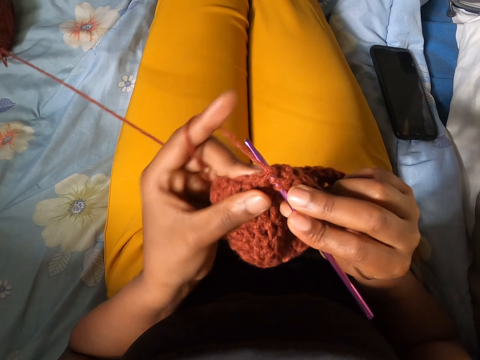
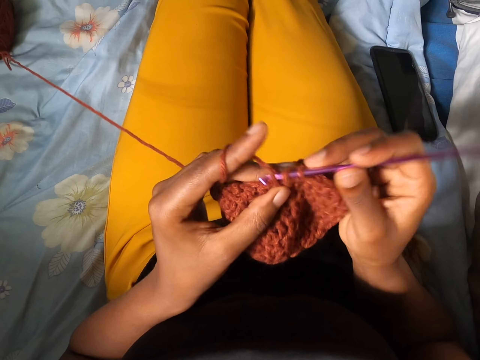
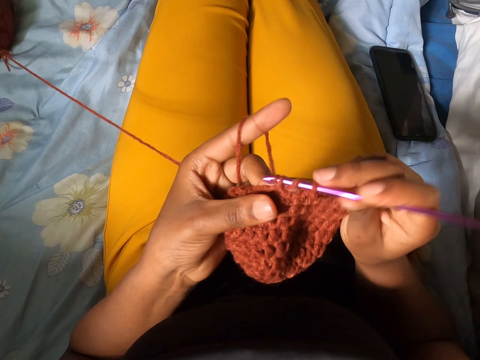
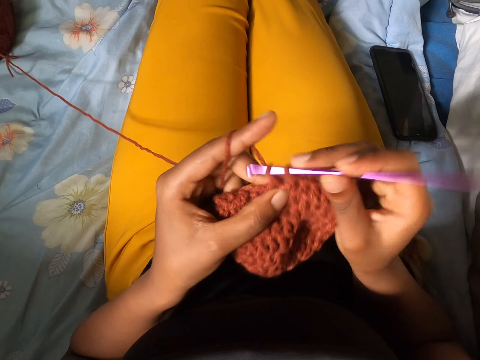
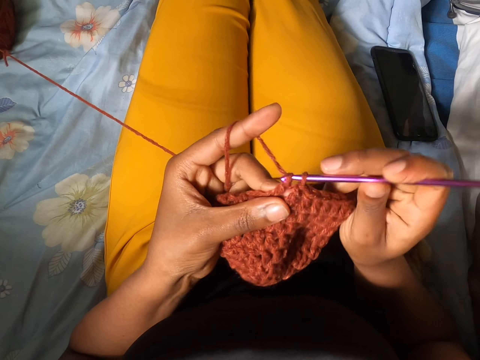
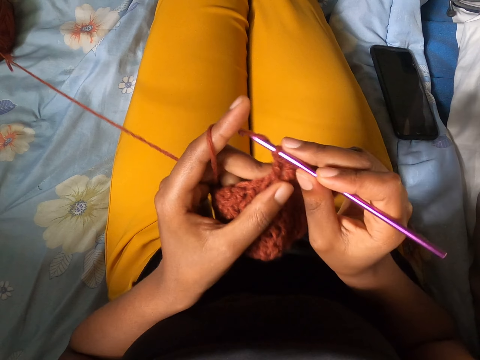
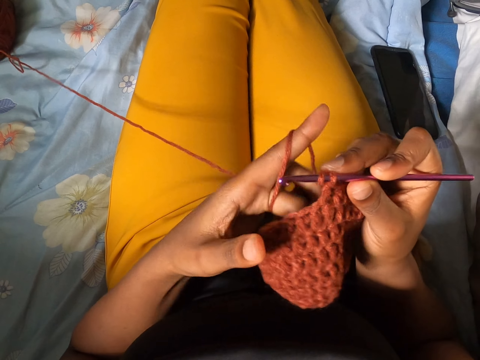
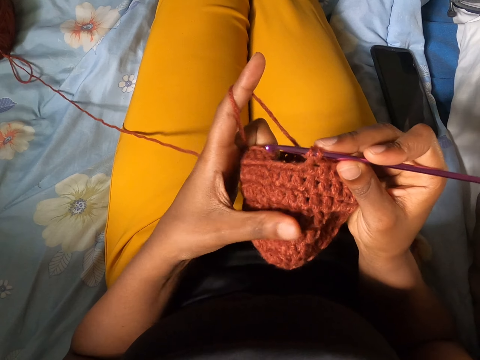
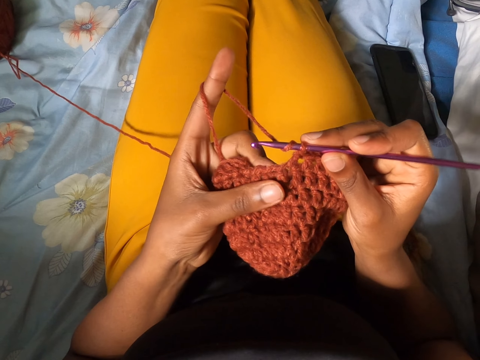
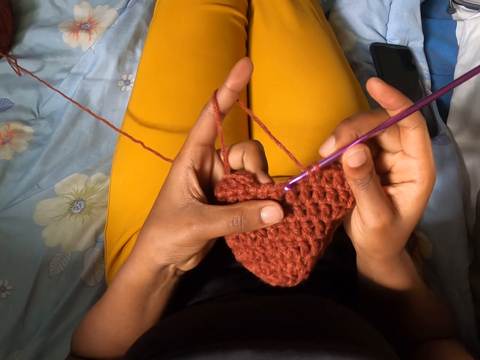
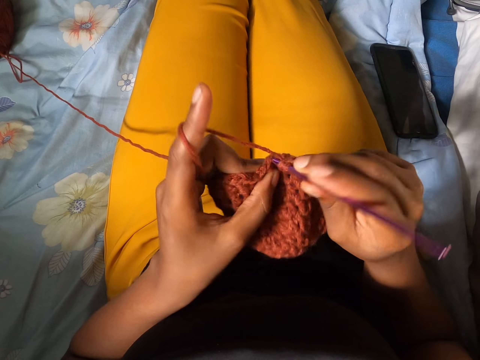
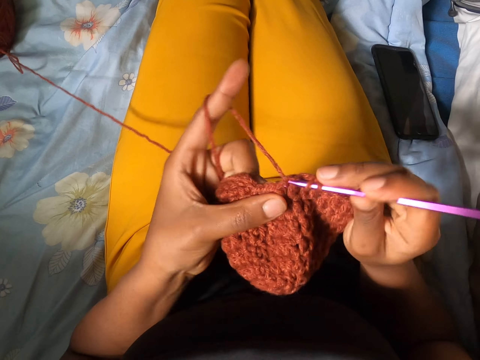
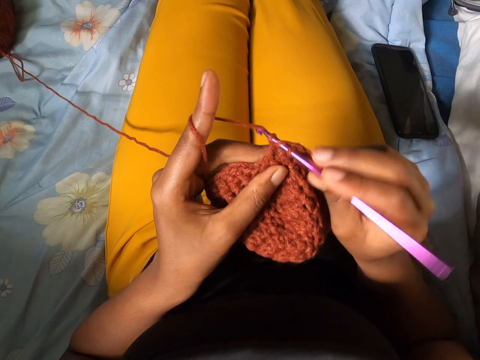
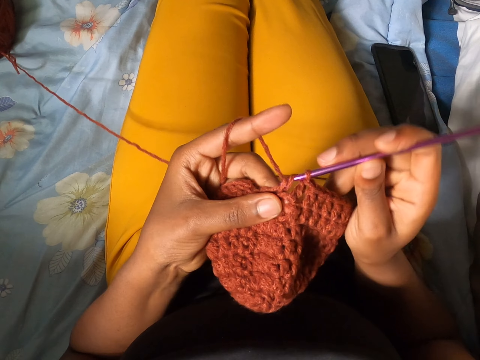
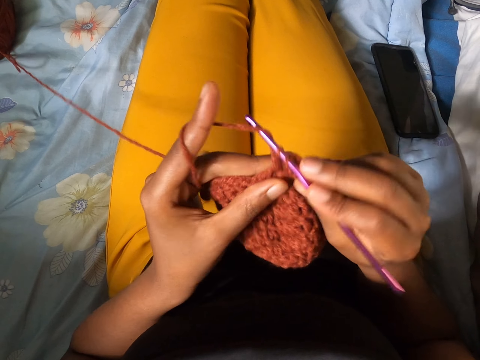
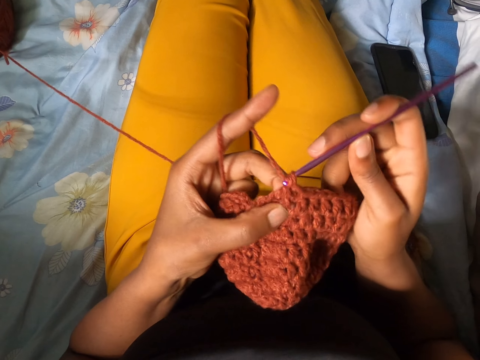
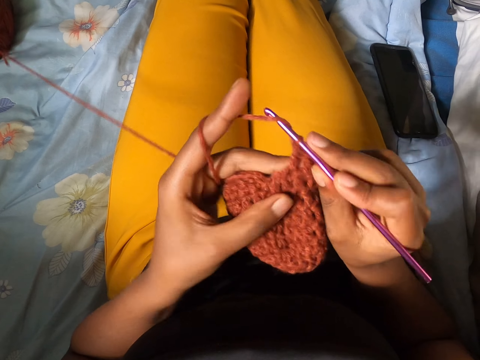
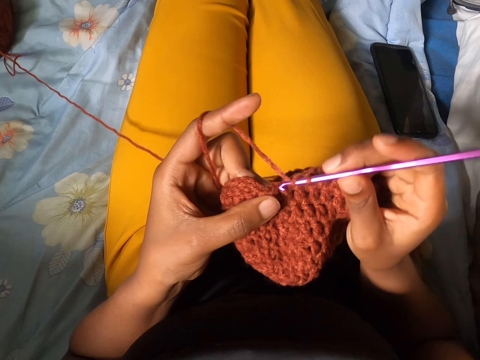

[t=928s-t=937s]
The camera wearer adjusts the craft with her left hand. She crochets the yarn with the crochet hook in her right hand.

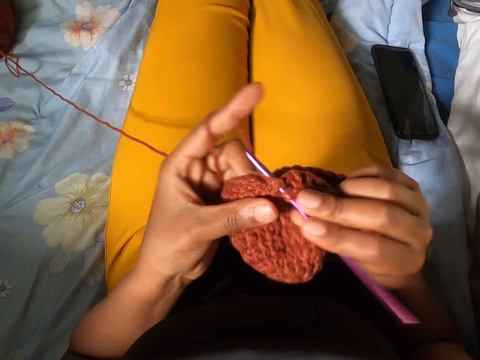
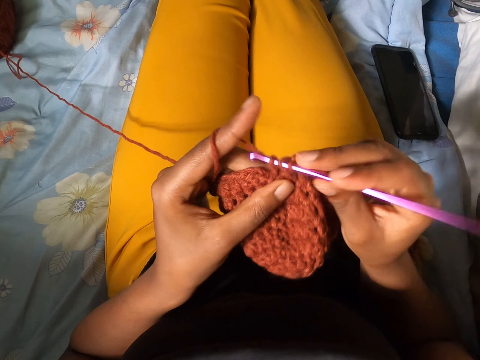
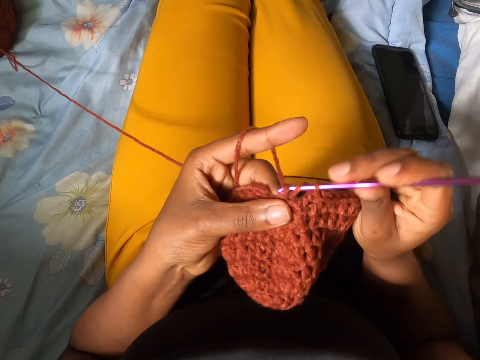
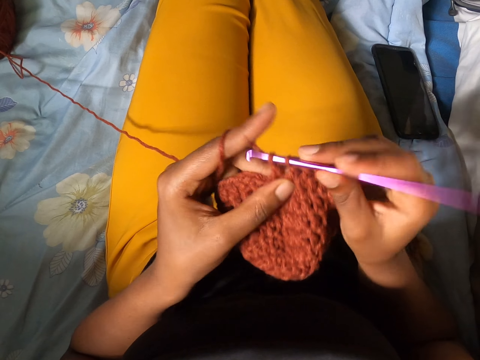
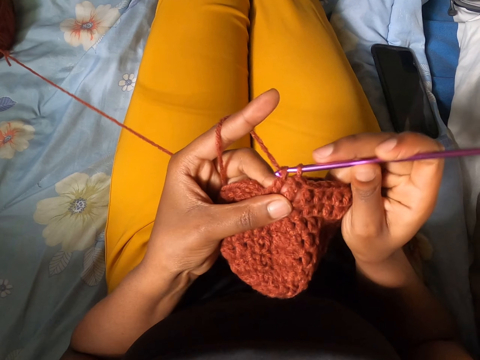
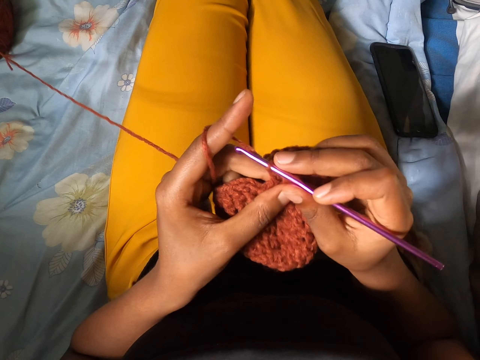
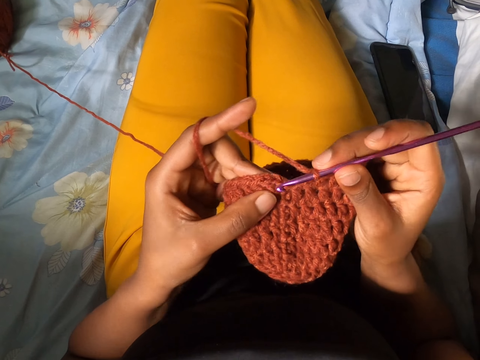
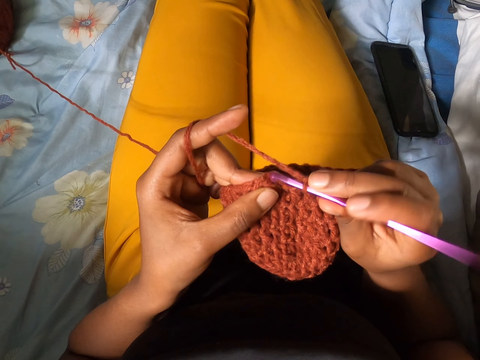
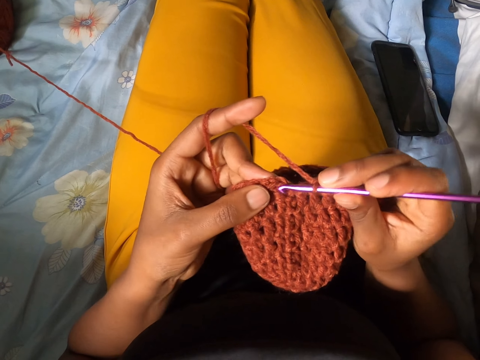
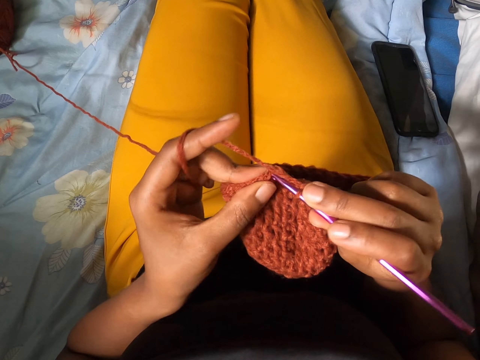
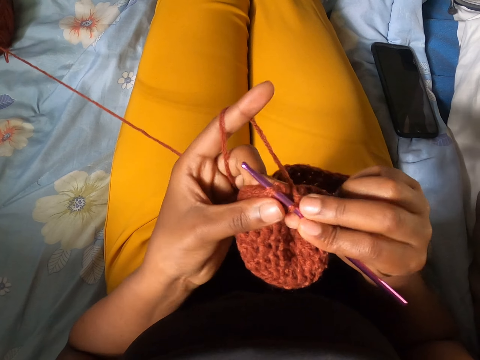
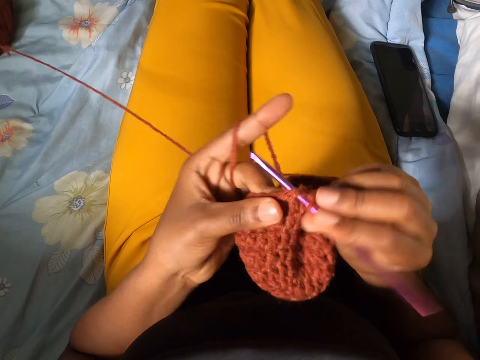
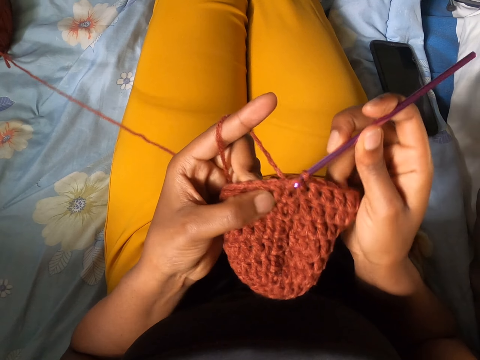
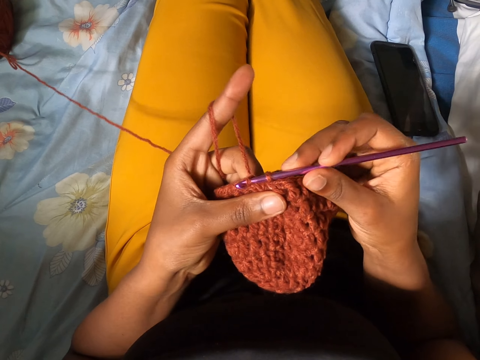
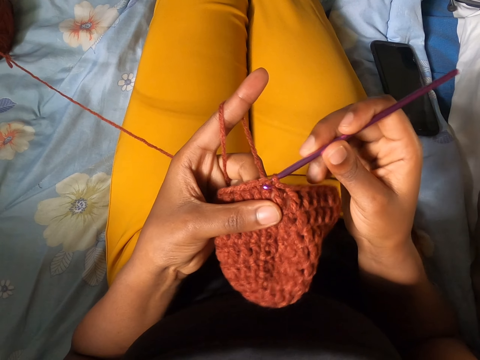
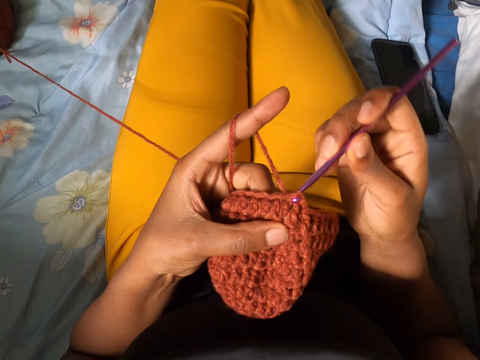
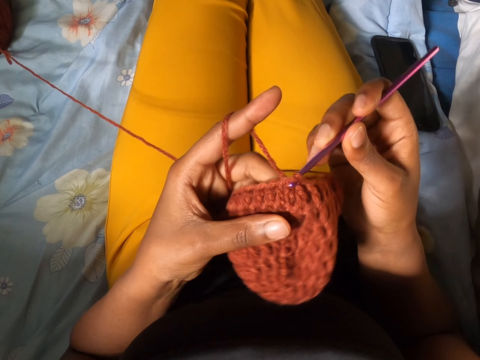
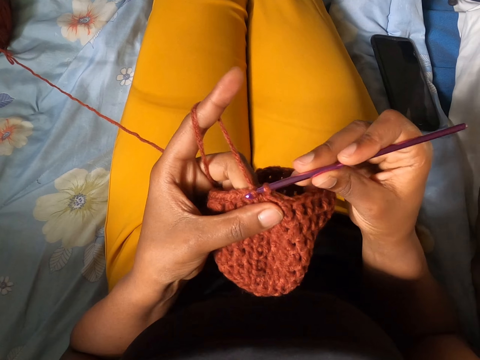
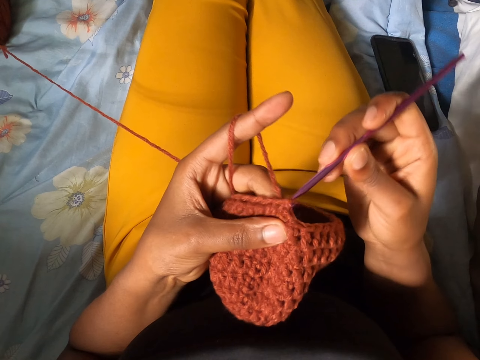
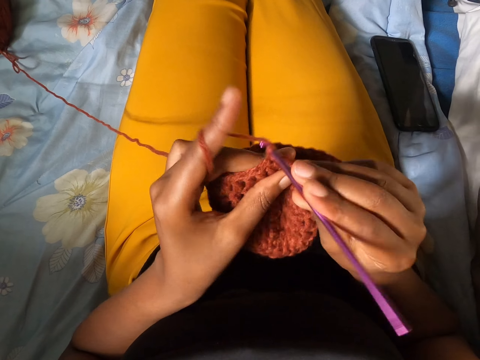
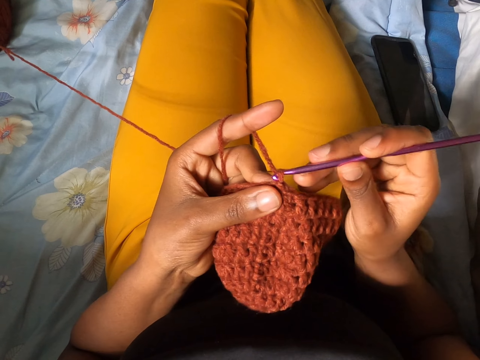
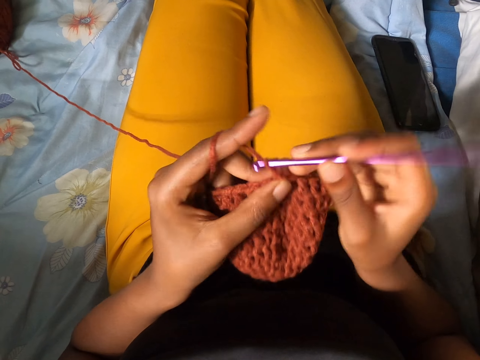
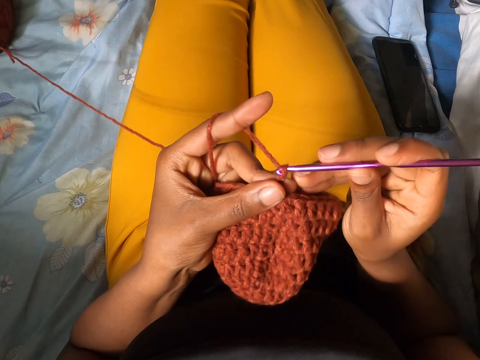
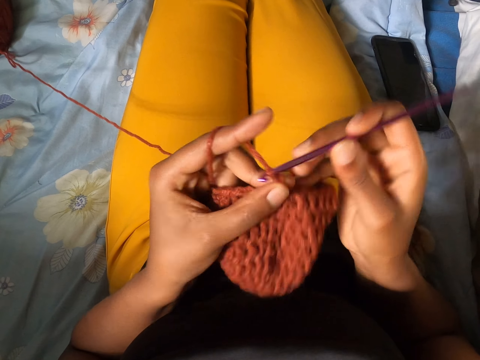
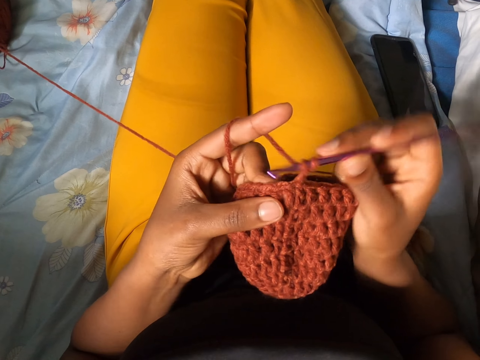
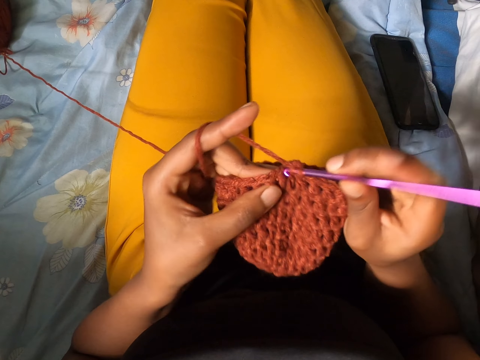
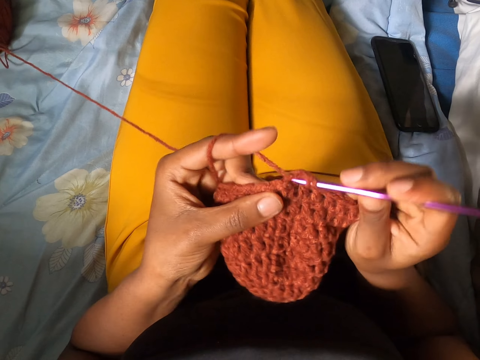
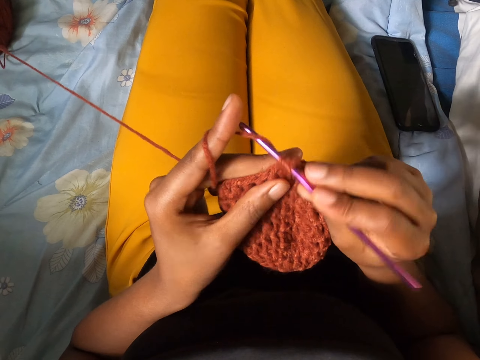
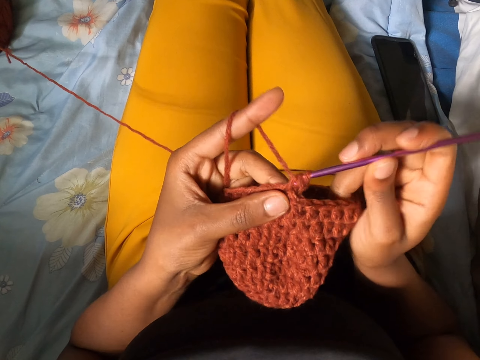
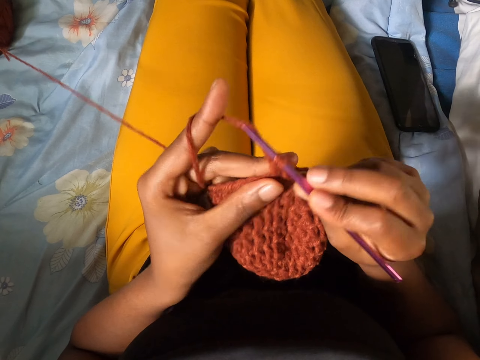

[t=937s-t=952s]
The camera wearer adjusts a piece of cloth. They knit with yarn and a needle. They pull the needle. They knit with the yarn and the needle.

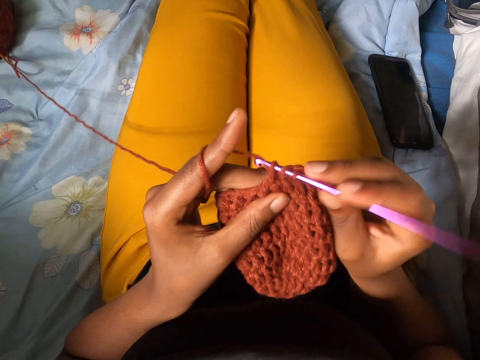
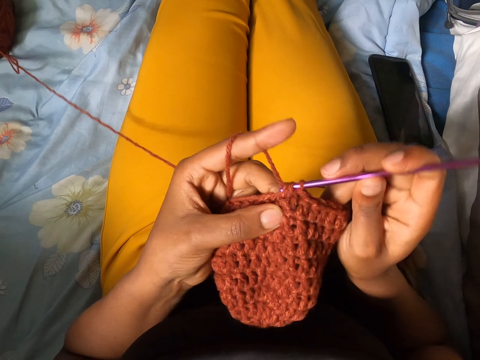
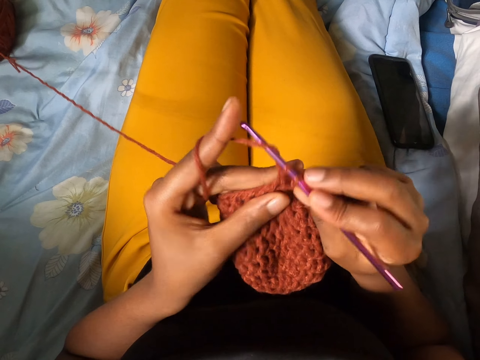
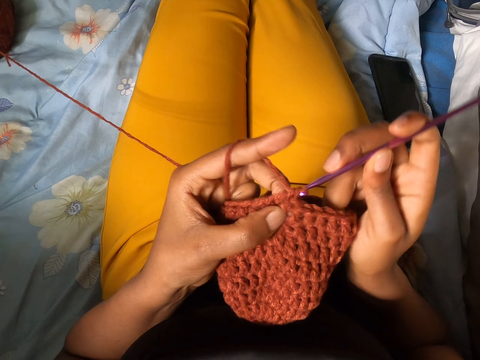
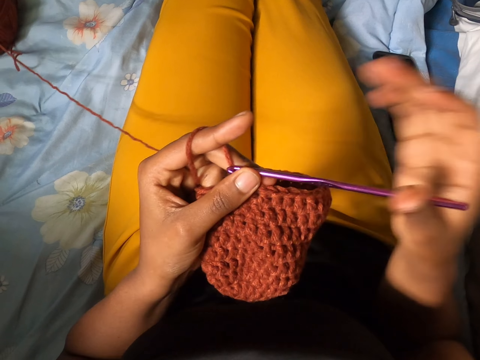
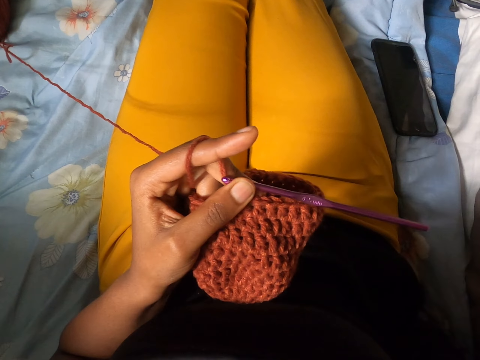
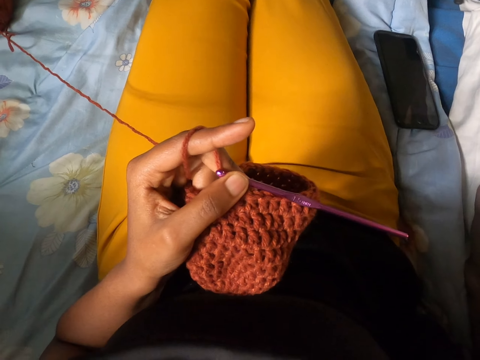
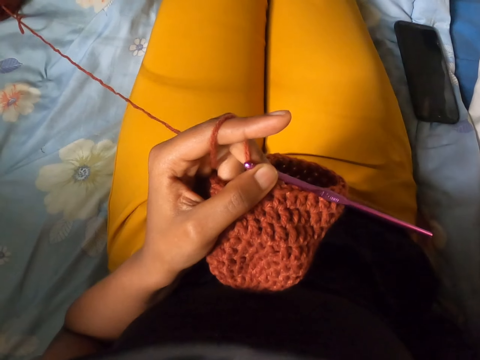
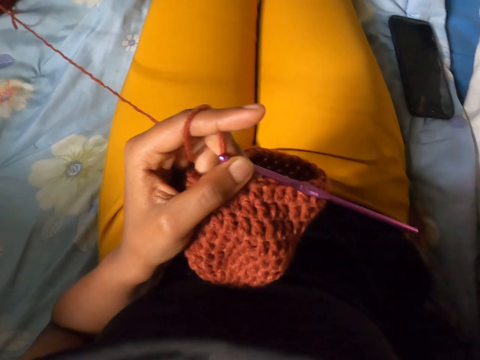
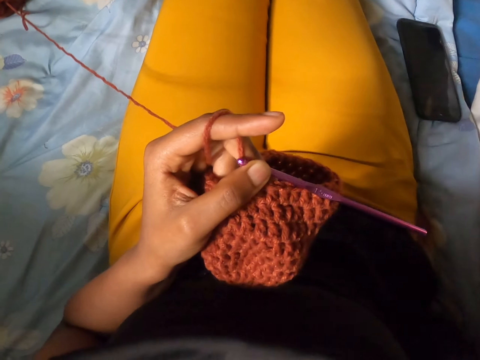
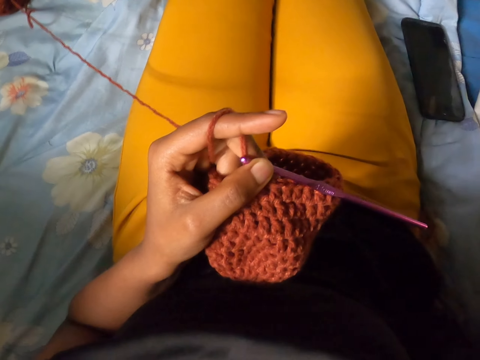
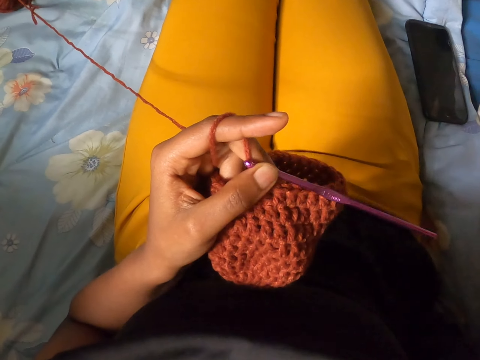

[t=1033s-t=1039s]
The camera wearer holds the crochet hook with her left hand. She takes her right hand off the crochet hook. She stops knitting and raises a hand.
